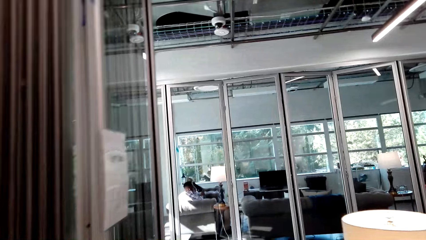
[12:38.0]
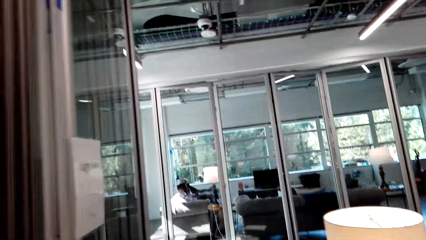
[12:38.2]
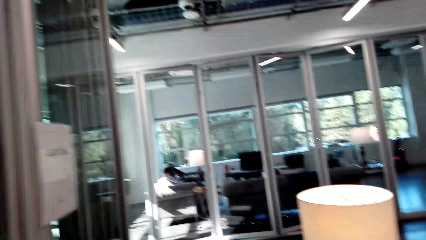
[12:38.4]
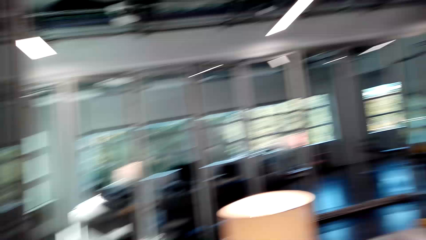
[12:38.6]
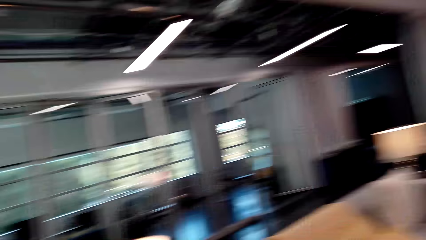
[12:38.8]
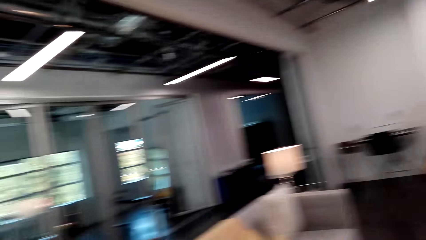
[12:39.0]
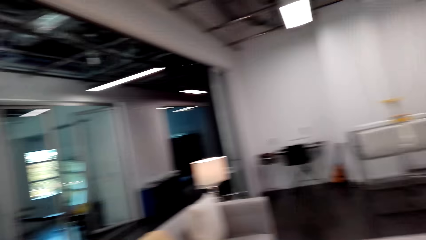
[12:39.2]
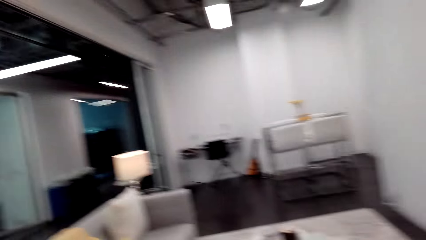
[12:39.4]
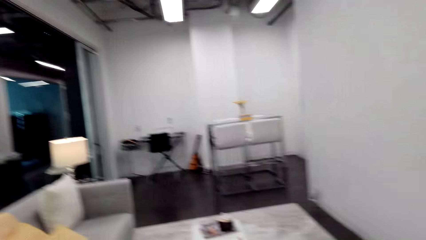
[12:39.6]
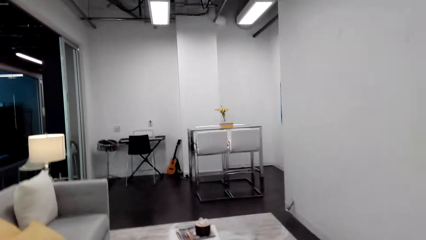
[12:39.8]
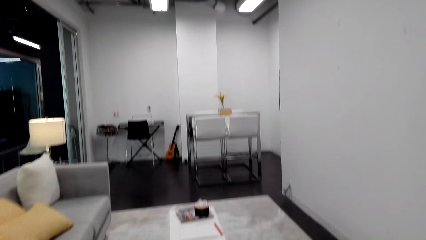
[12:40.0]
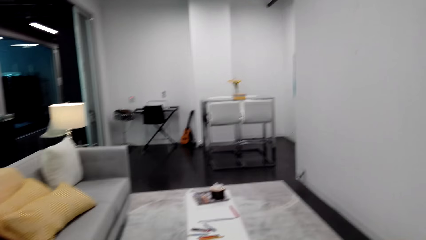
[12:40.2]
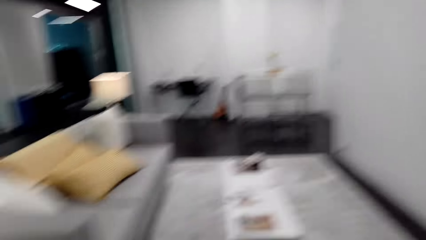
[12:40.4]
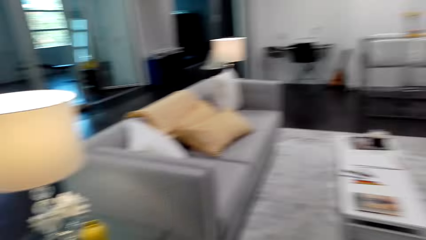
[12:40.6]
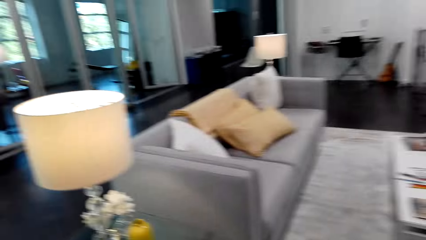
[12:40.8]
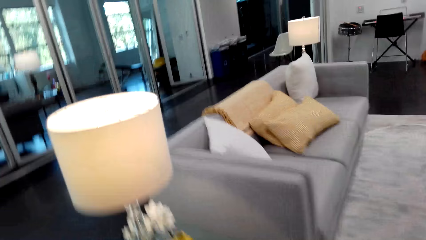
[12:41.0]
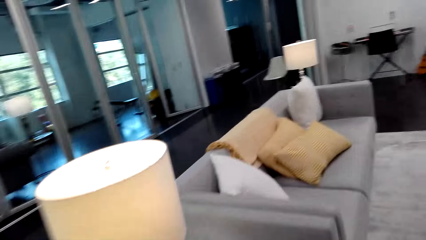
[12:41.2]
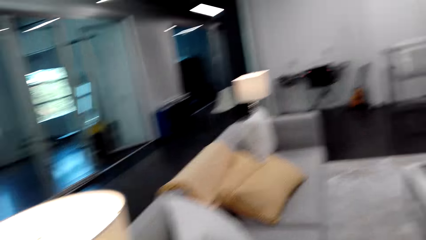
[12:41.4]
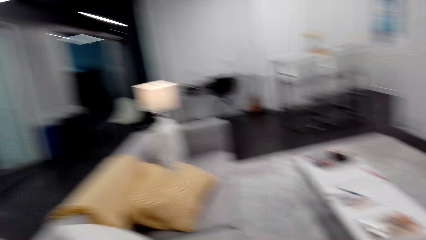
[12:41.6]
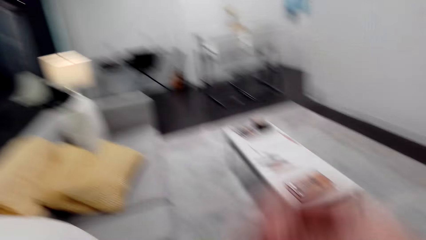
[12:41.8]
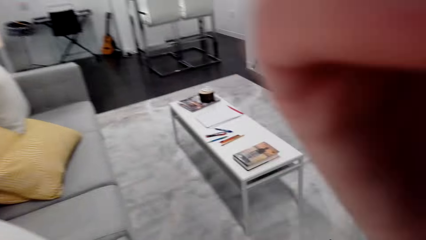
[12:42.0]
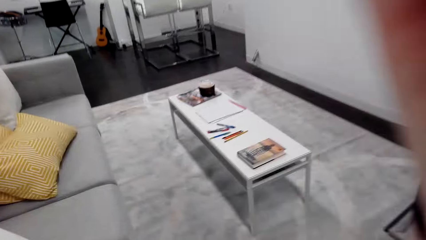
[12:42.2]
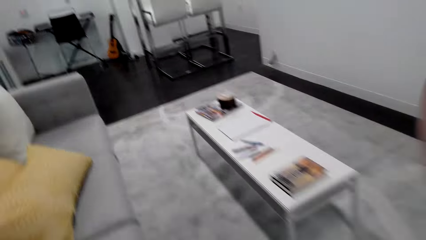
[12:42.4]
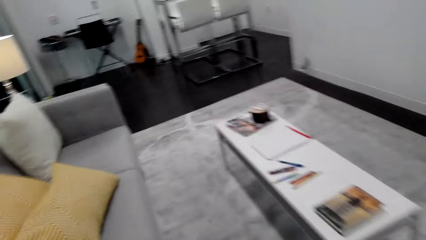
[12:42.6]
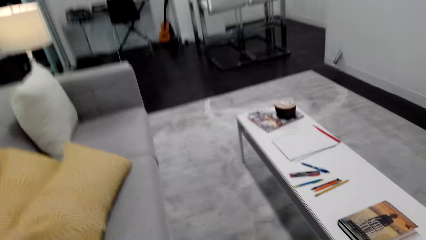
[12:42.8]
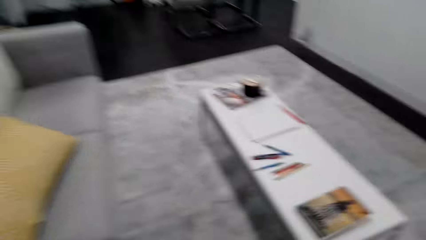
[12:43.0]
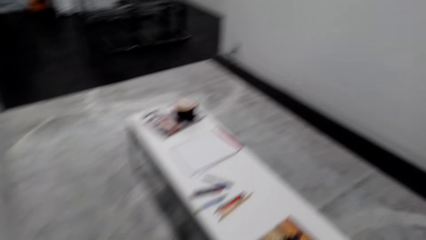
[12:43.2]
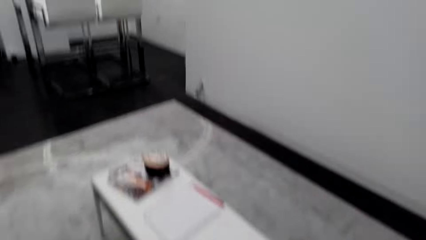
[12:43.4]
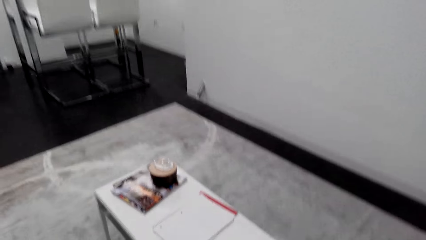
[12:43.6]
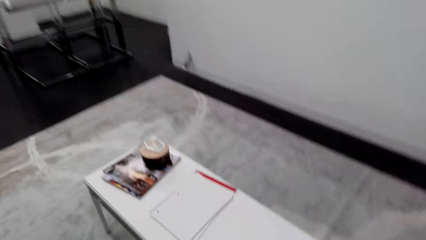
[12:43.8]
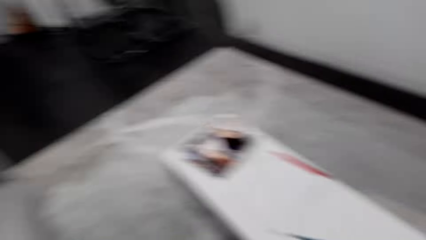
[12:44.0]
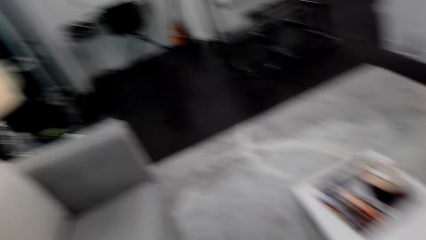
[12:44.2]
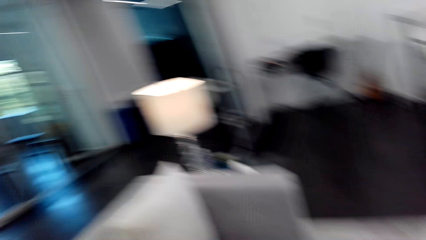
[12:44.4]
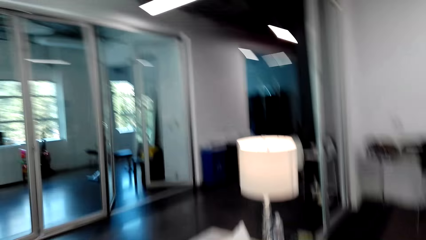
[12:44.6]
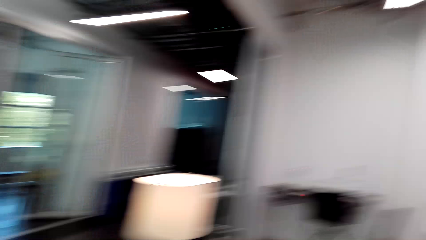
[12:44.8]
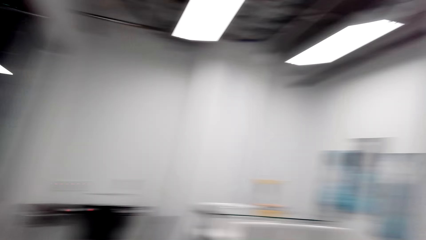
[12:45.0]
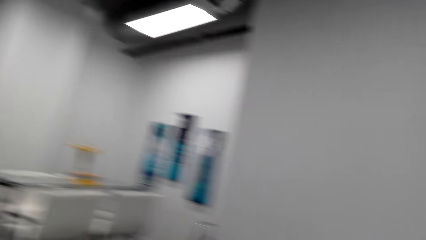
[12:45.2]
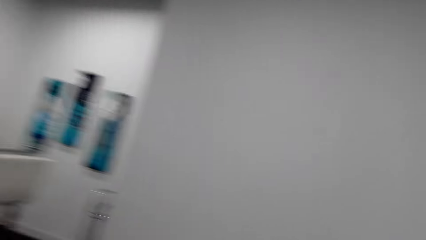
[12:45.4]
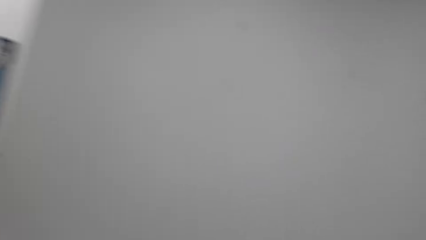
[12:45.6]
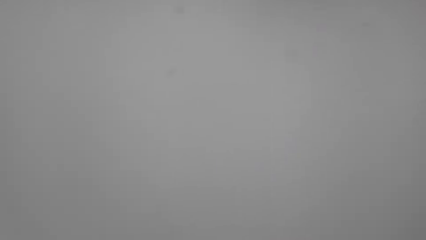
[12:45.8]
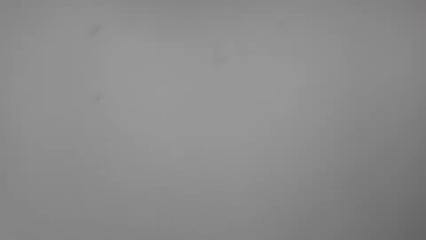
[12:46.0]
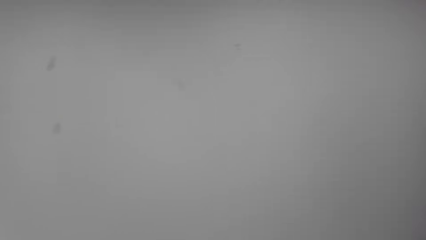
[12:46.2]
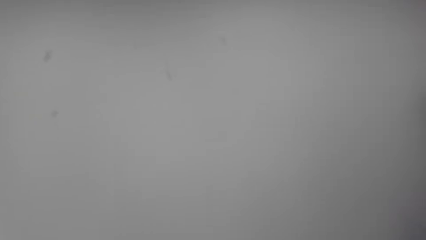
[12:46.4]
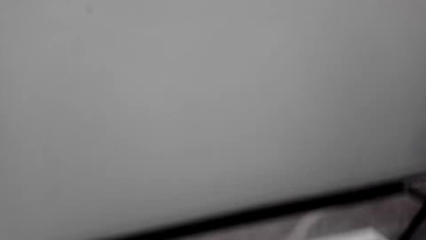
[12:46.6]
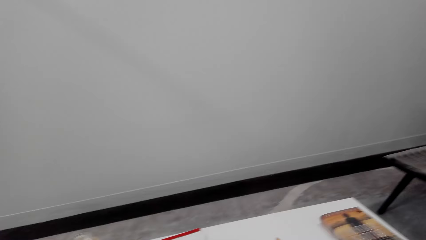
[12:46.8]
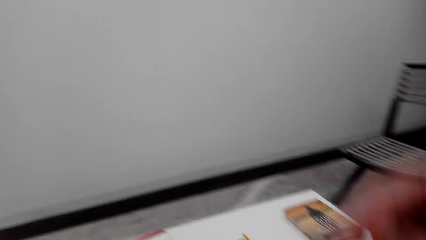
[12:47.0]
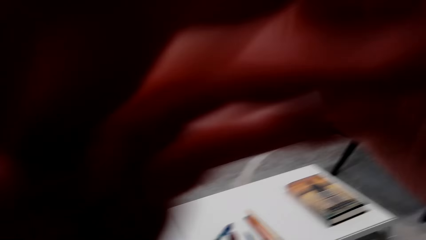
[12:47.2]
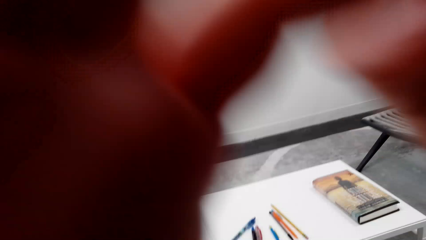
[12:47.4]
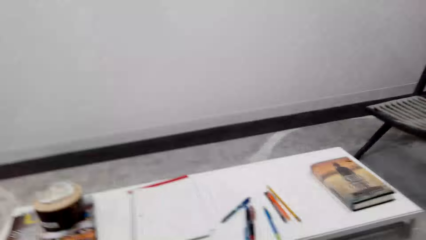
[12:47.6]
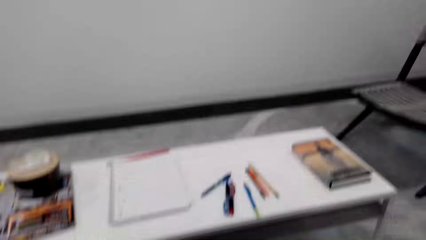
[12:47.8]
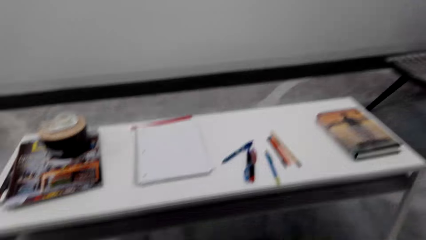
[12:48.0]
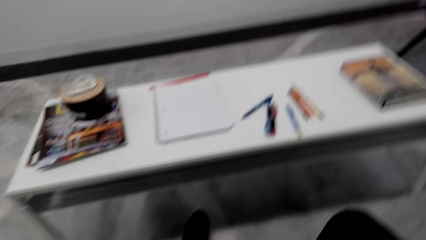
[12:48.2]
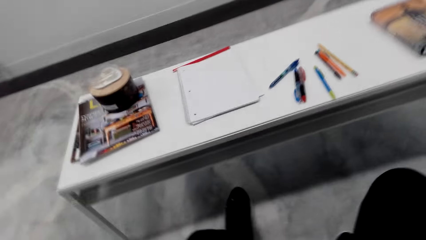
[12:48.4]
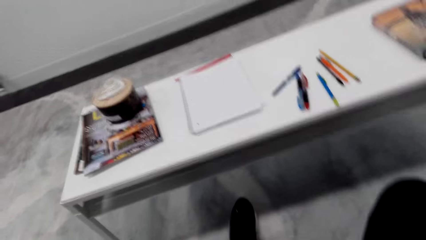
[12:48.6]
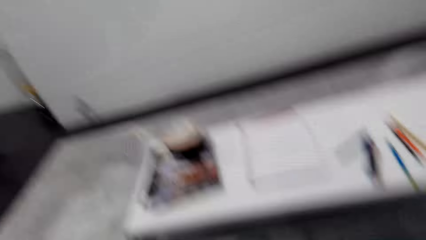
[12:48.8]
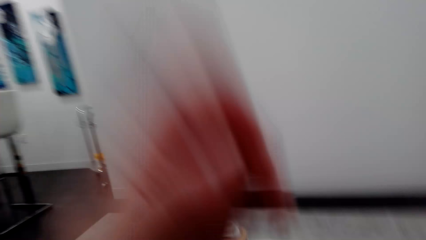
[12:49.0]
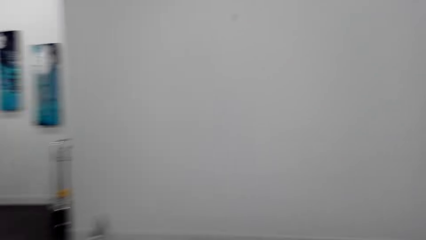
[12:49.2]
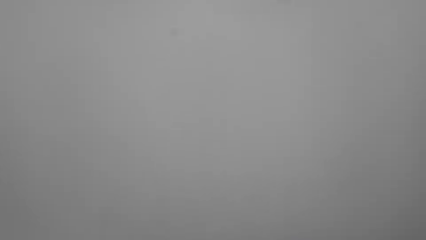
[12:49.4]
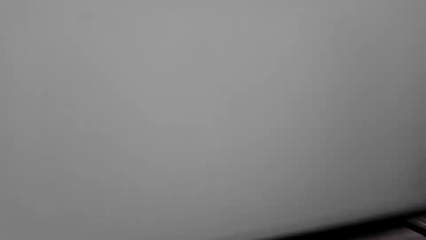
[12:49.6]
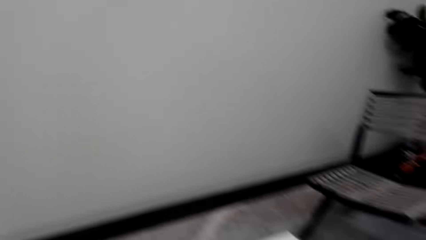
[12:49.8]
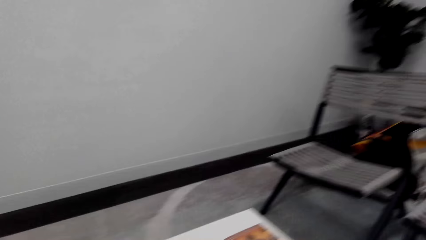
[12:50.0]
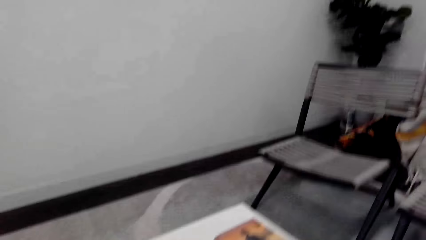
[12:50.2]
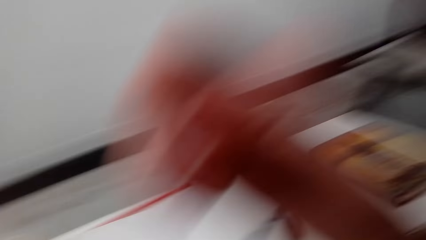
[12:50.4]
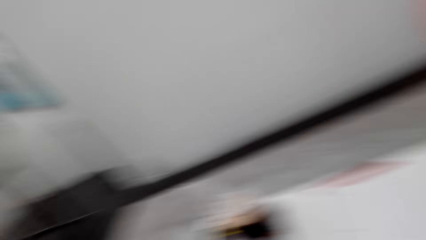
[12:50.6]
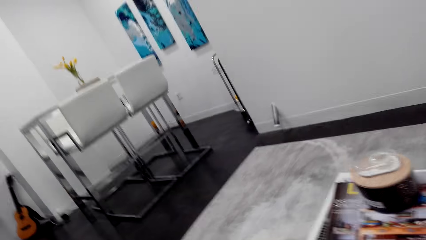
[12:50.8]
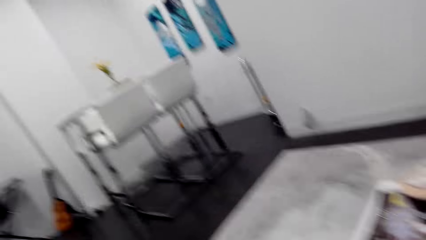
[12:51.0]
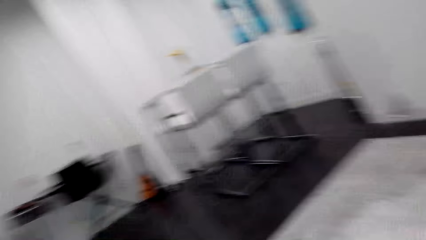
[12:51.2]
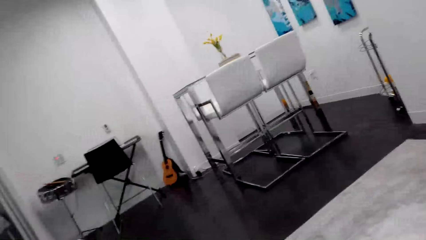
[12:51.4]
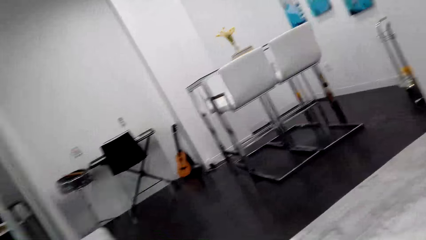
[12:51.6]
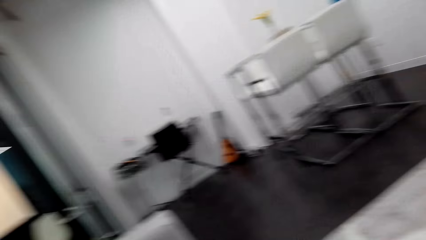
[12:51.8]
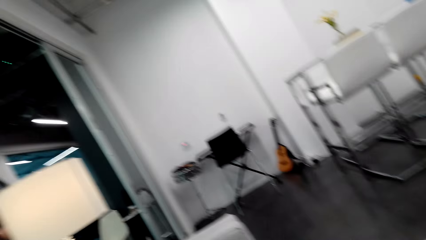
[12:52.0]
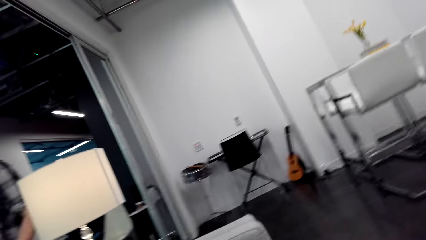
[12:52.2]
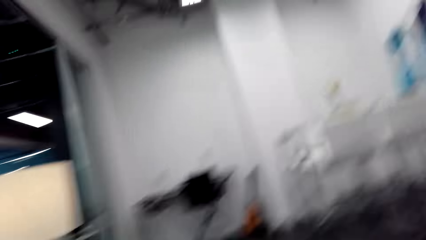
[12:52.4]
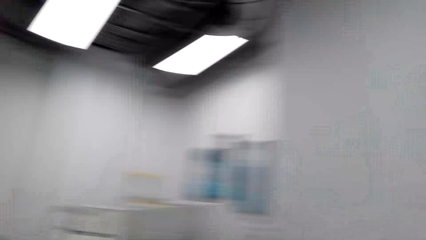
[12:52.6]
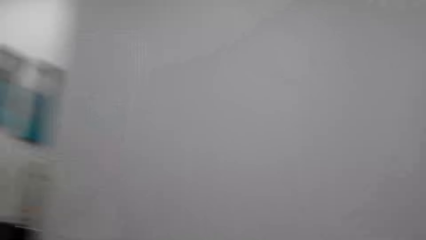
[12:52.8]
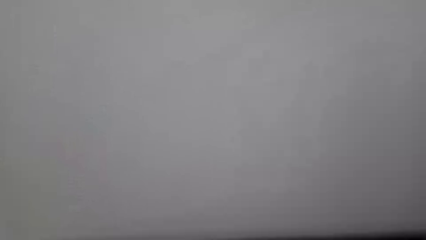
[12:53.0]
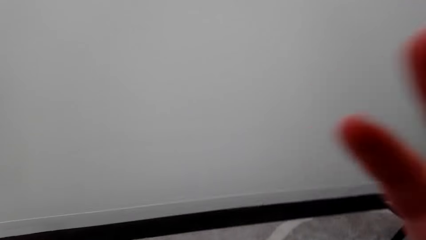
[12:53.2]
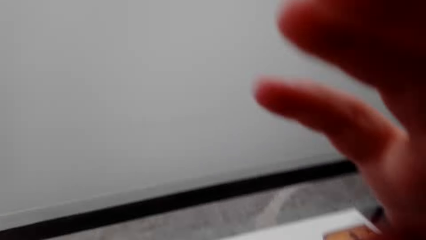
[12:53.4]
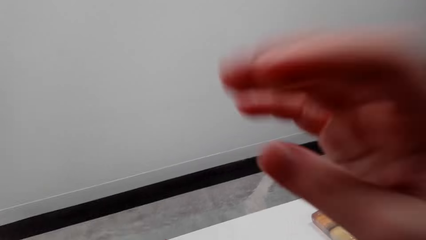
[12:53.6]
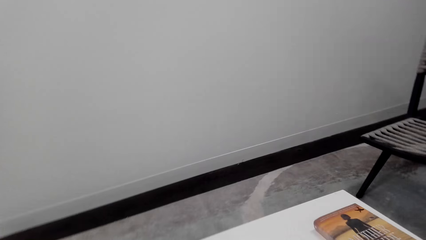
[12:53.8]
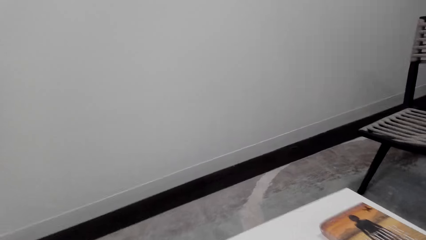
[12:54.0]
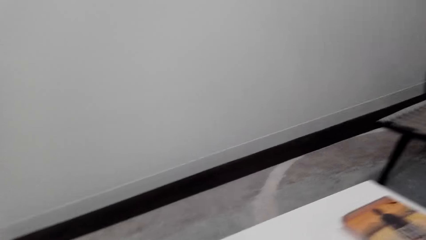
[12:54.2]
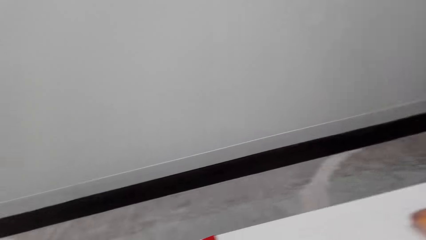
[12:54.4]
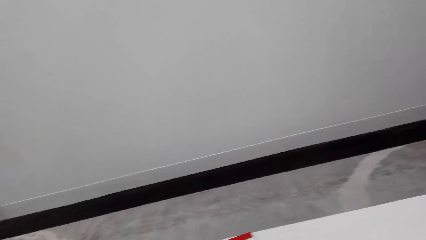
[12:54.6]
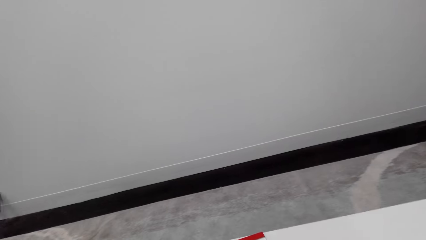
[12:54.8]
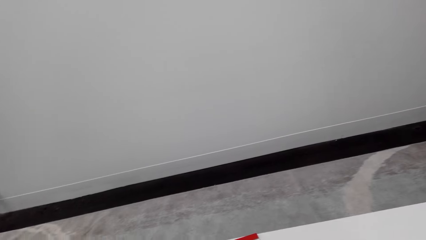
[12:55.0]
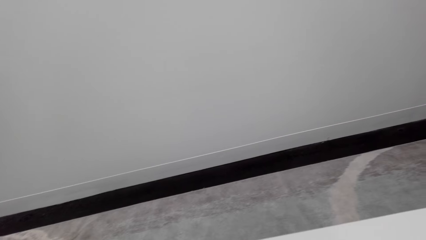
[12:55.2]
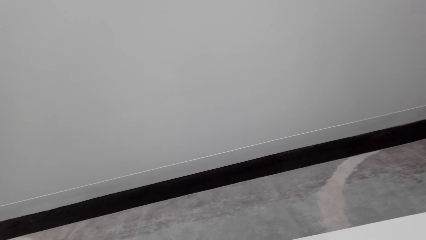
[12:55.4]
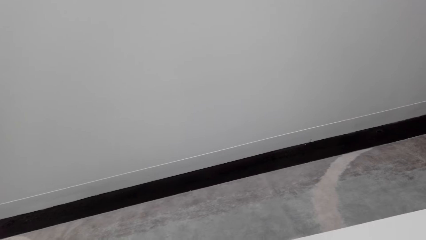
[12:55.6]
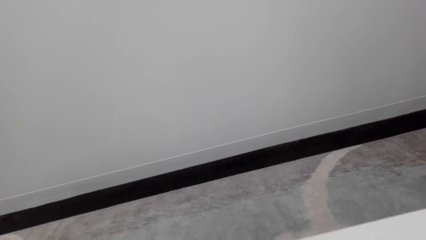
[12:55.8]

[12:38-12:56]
The camera wearer walks around a room. He lifts his hand. He walks in the room. He looks around the room. He lifts his hand. He walks around the room. He looks around the room. He lifts his hand.
